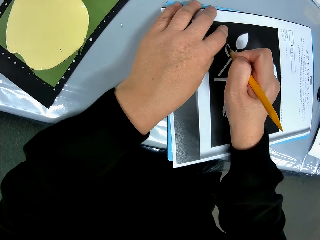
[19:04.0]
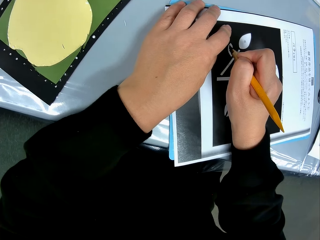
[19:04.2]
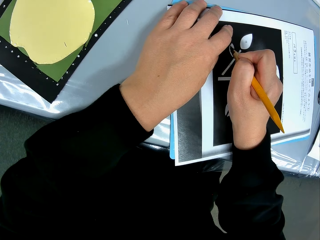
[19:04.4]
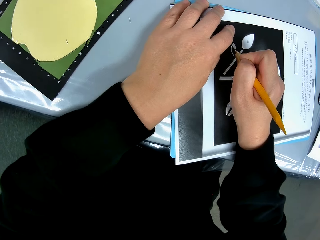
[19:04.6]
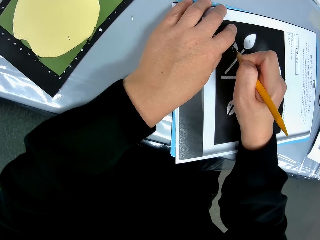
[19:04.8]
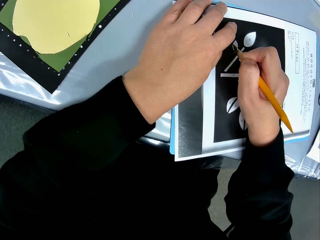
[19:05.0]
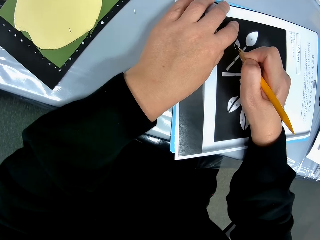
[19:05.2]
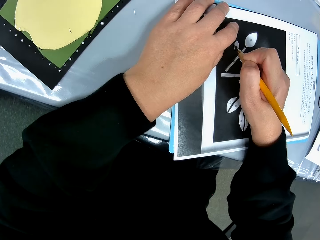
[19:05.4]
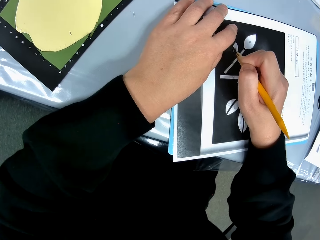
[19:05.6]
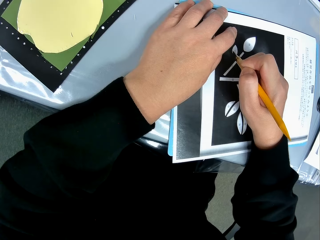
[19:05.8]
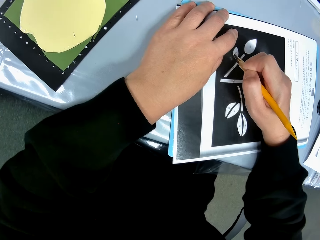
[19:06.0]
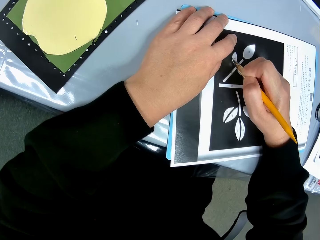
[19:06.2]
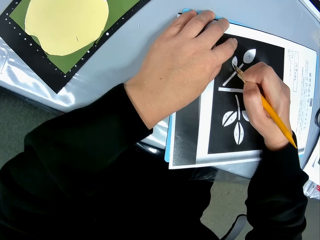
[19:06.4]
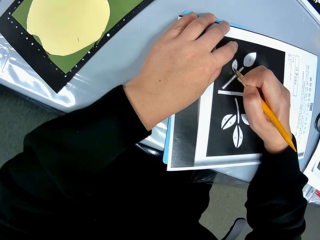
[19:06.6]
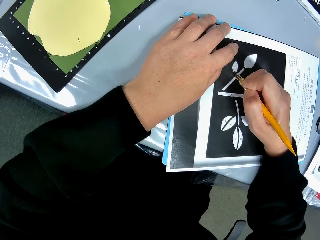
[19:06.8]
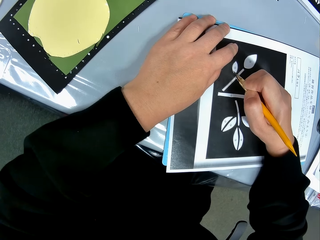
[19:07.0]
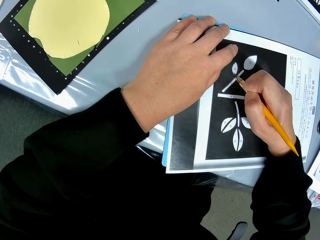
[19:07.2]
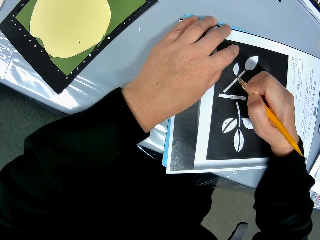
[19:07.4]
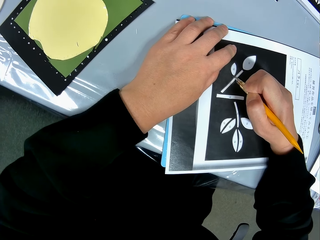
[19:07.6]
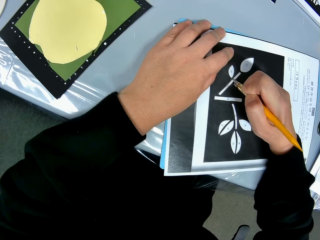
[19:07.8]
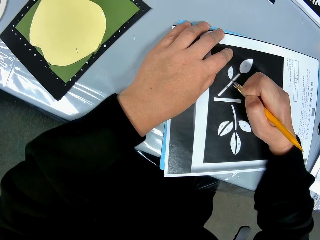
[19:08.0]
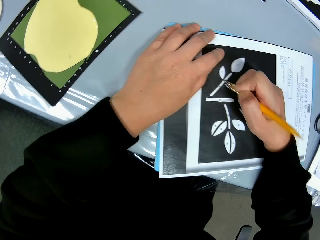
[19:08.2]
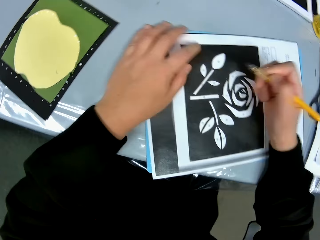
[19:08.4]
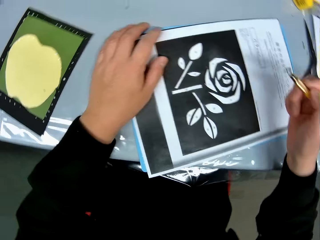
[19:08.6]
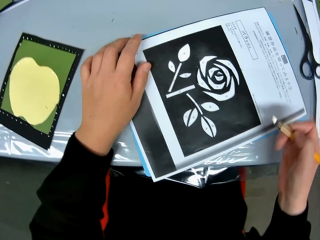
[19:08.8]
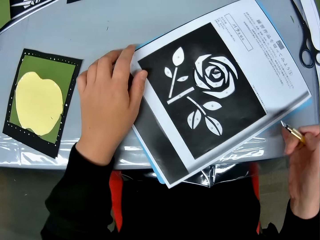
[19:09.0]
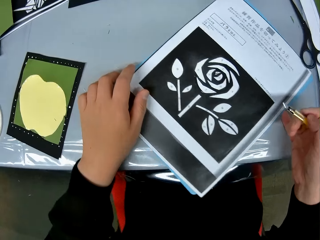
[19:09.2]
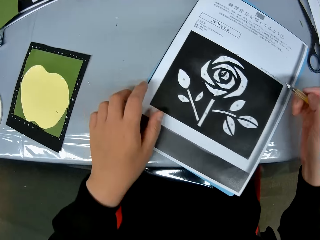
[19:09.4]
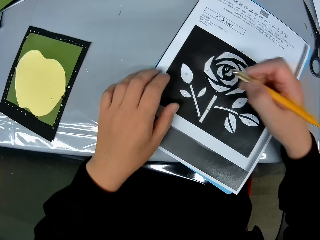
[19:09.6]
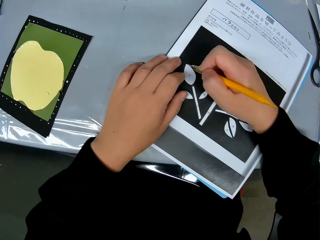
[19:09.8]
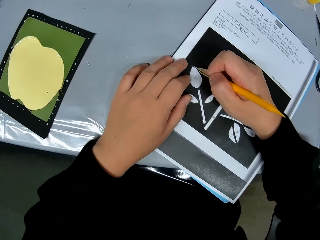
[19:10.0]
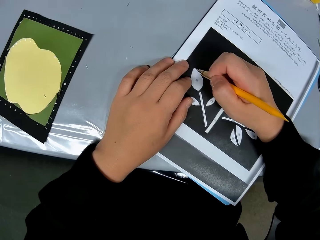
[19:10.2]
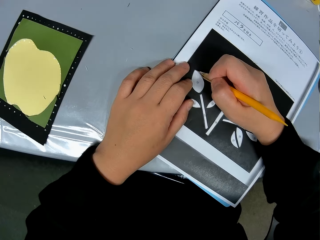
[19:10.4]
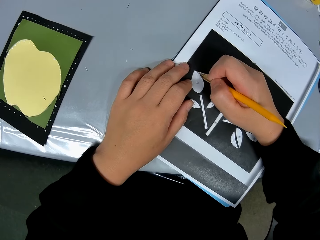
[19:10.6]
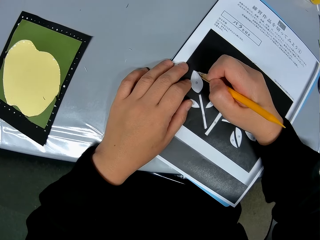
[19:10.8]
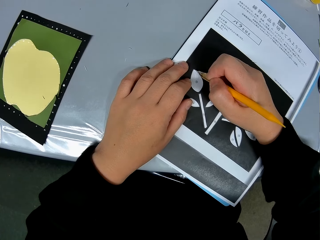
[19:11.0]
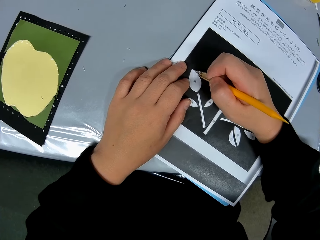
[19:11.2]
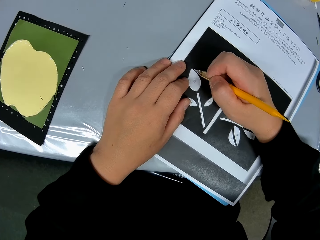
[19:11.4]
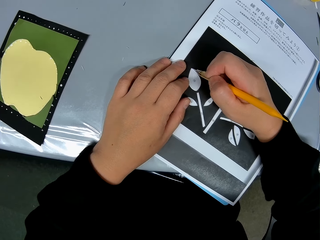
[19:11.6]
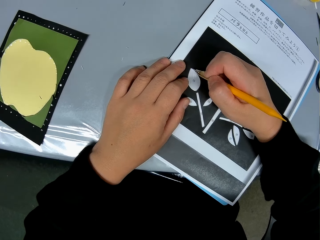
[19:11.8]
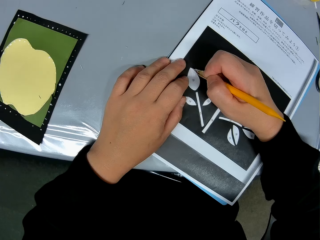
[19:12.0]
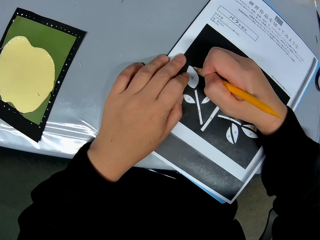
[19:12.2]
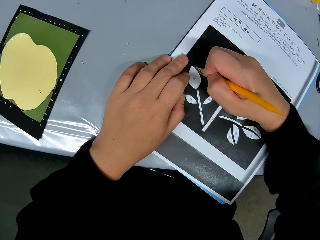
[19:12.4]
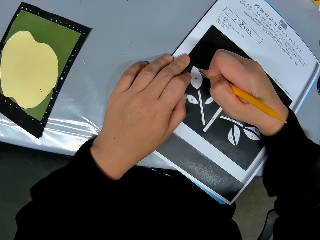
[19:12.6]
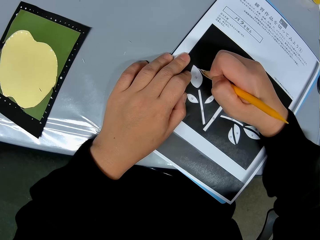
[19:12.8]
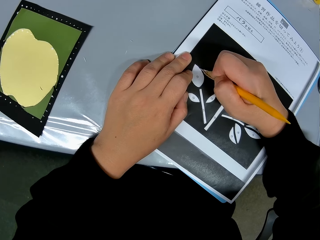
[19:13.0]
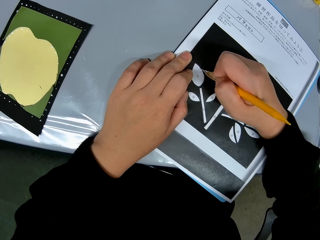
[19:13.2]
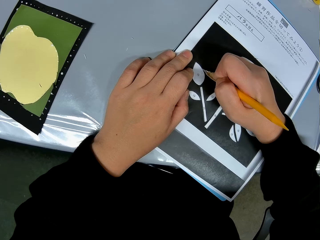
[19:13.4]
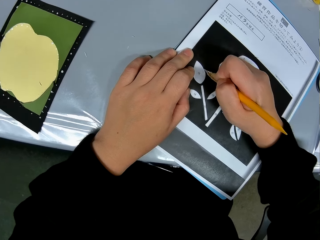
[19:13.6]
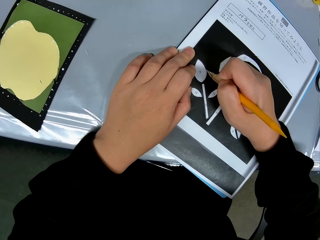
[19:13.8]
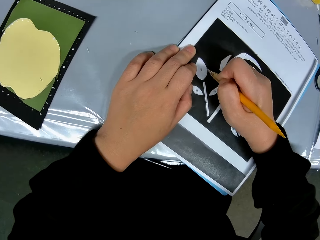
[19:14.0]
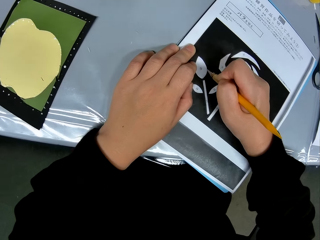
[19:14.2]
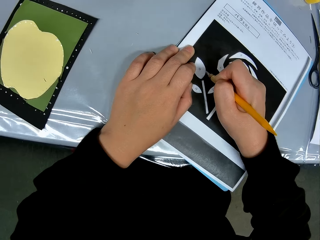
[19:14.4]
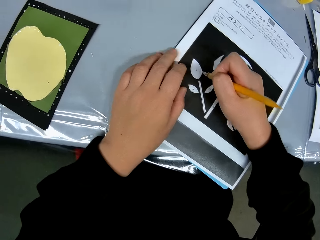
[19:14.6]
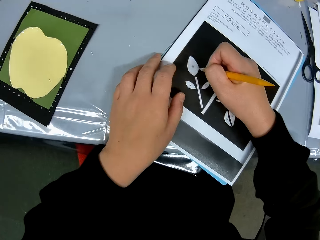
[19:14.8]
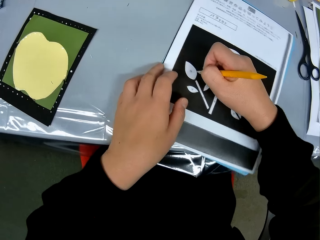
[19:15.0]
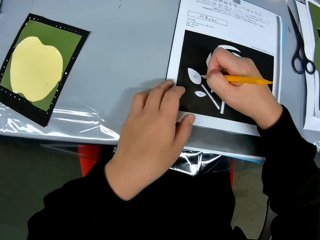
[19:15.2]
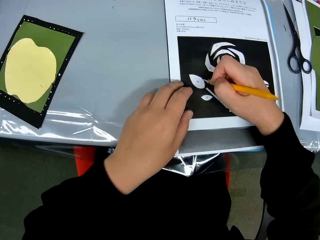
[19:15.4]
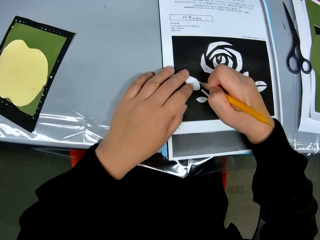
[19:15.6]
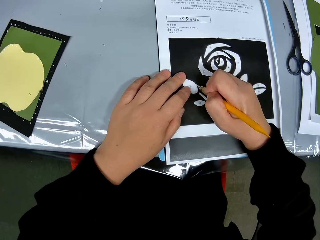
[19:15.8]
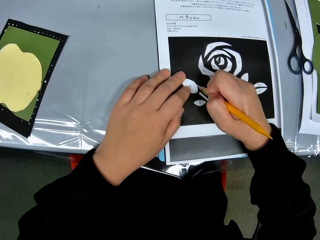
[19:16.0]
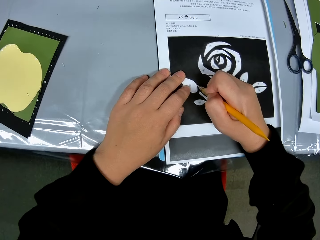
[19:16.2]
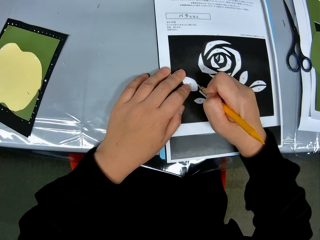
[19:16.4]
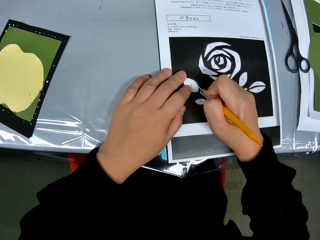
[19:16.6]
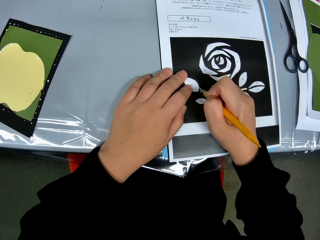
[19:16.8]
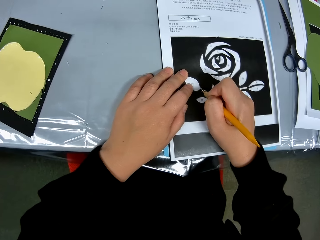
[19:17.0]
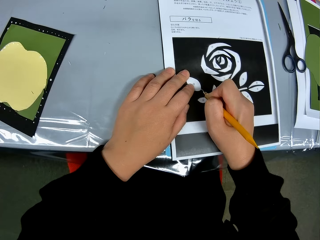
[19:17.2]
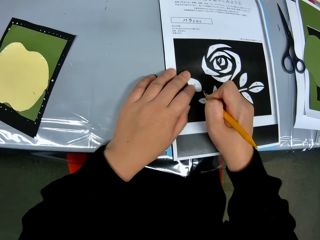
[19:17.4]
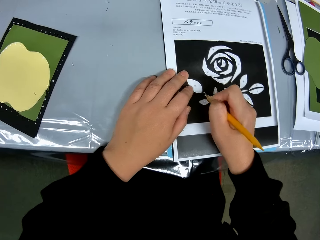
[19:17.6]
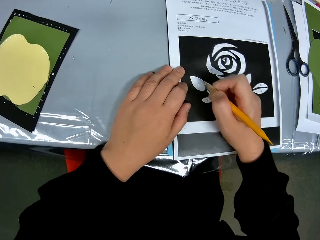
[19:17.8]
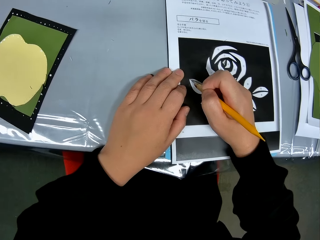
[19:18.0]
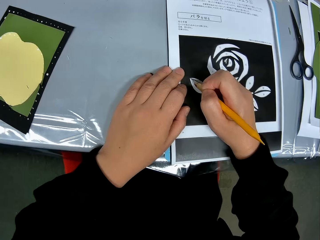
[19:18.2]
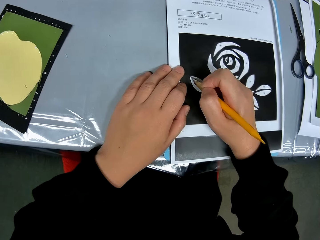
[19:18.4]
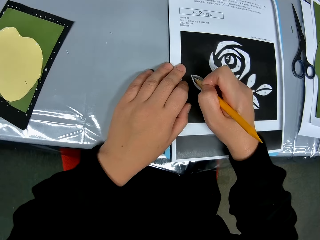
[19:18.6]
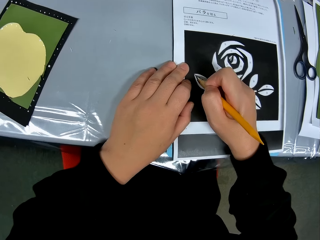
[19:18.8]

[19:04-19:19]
The camera wearer adjusts the position of the paper on the table again. They turn the flower sketch round. They continue tracing the drawing on the paper with the craft knife. They adjust the position of the paper on the table again. They continue tracing the drawing on the paper with the craft knife.

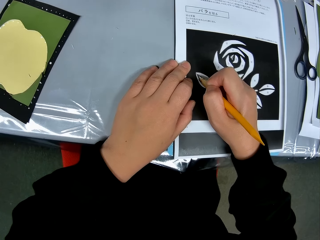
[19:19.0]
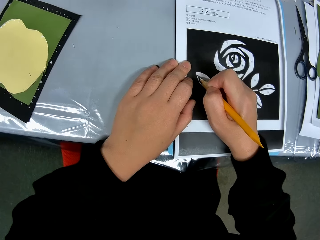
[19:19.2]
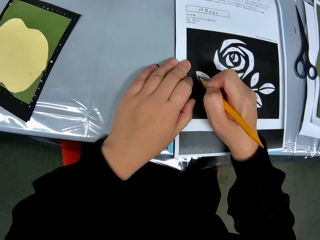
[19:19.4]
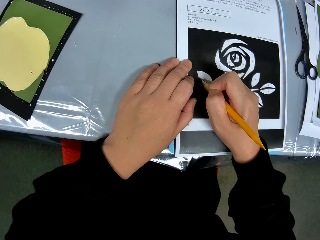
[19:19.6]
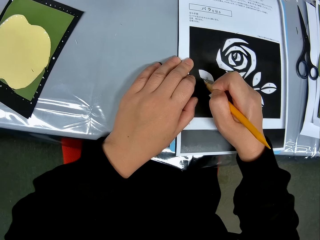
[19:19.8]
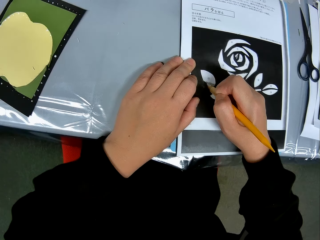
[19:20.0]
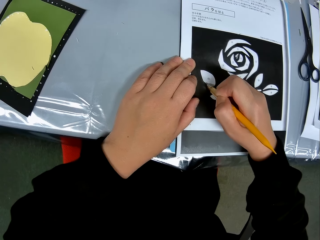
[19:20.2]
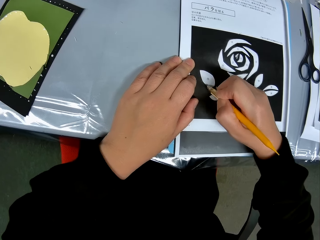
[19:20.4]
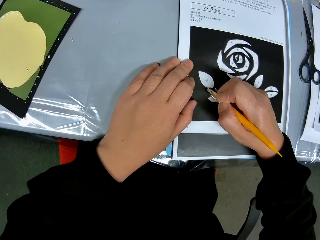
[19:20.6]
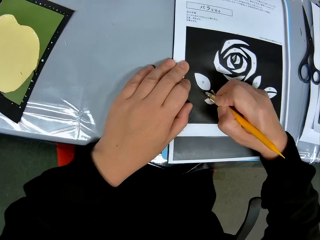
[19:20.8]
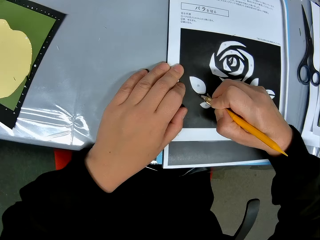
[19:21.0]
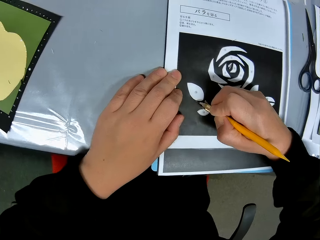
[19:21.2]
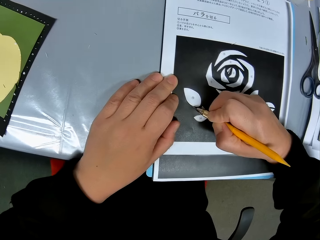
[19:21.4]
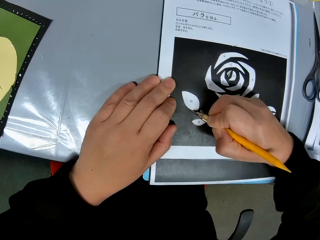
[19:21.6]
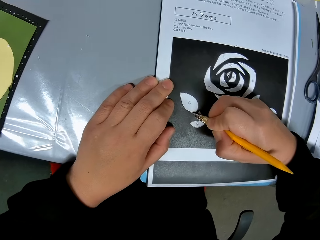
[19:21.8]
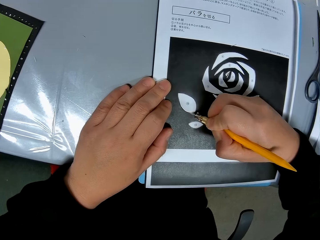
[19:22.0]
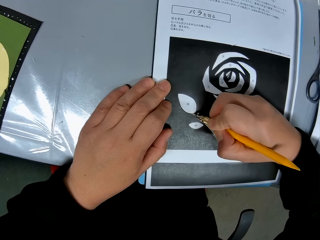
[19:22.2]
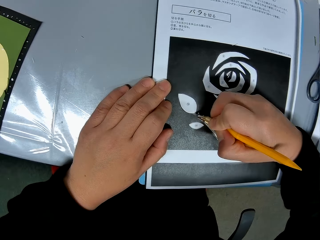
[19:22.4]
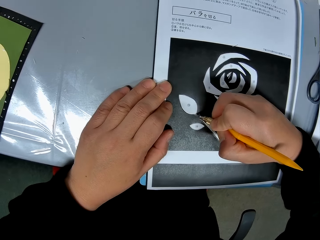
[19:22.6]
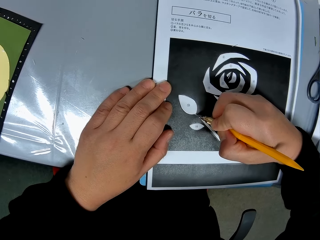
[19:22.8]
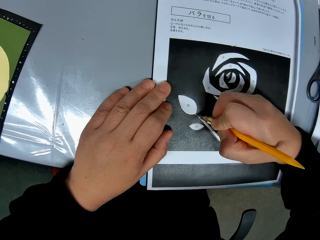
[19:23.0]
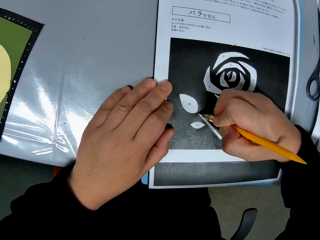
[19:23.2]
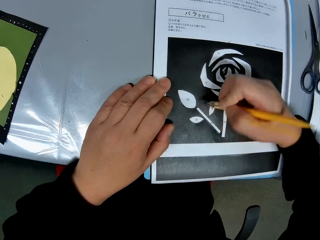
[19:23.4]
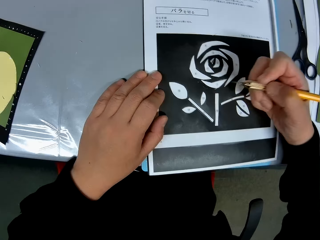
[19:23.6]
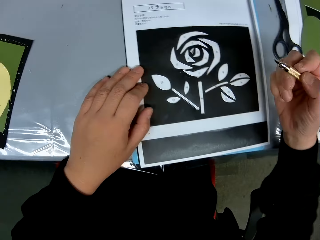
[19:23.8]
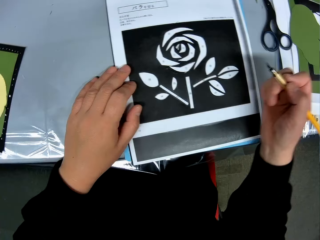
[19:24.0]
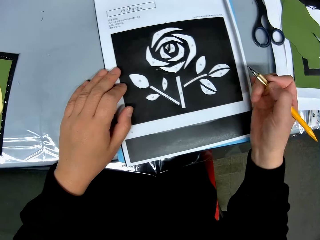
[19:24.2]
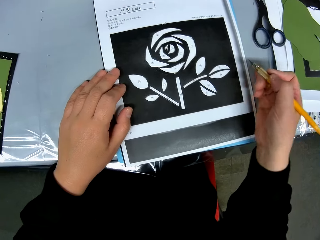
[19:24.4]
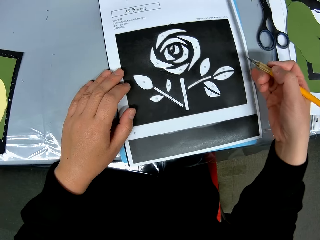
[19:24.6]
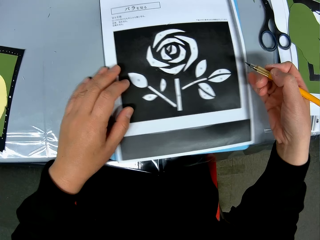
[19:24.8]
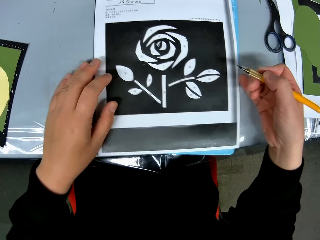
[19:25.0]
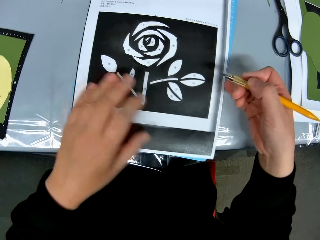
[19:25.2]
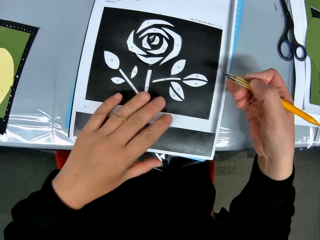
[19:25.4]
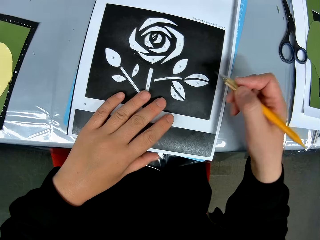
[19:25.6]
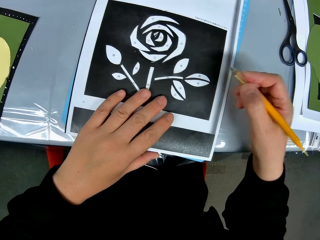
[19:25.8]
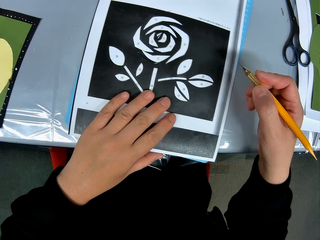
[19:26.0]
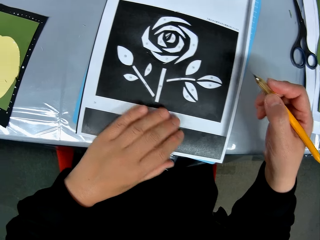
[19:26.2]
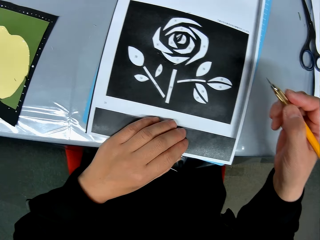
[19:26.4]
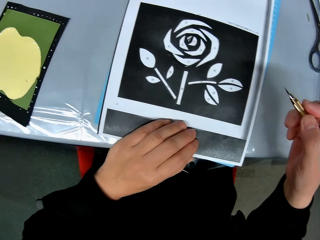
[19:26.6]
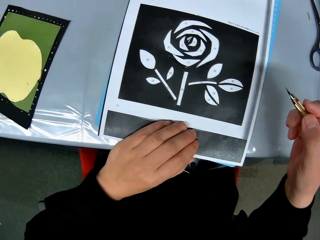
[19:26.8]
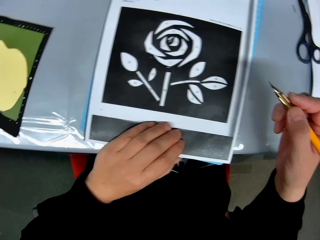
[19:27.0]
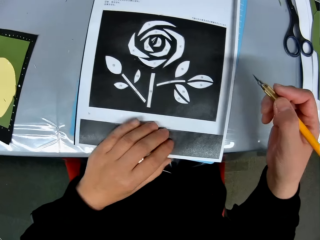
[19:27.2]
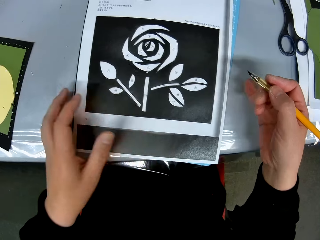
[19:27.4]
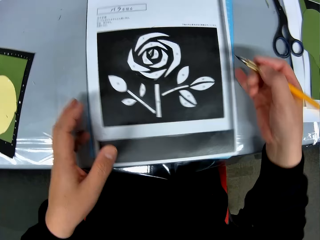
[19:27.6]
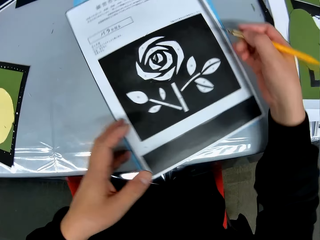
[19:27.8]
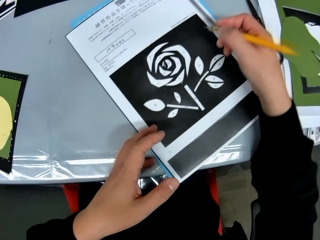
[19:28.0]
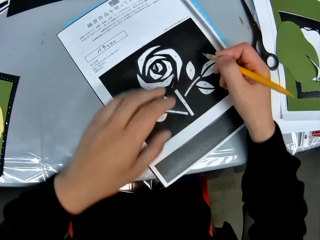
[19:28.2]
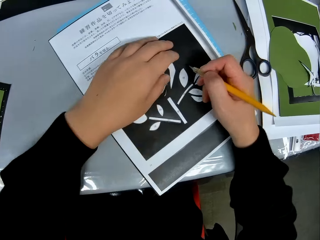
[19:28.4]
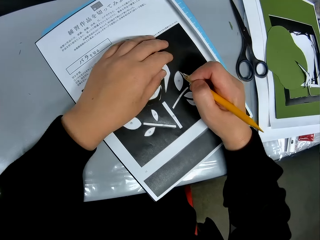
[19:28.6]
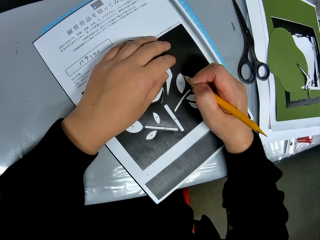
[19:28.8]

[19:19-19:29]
The camera wearer adjusts the position of the paper on the table again. They check the accuracy of the flower drawing on the table. They adjust the position of the paper on the table again.
